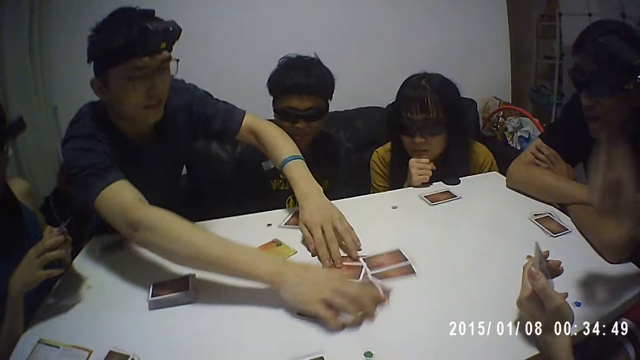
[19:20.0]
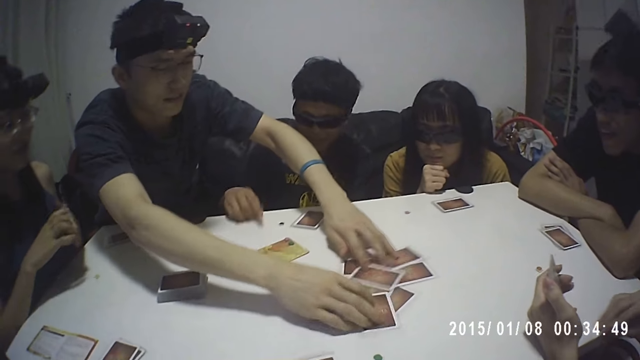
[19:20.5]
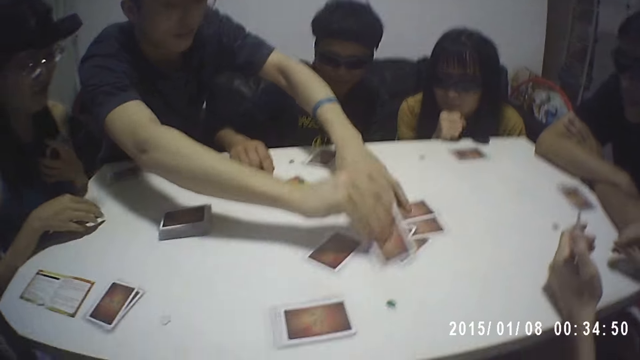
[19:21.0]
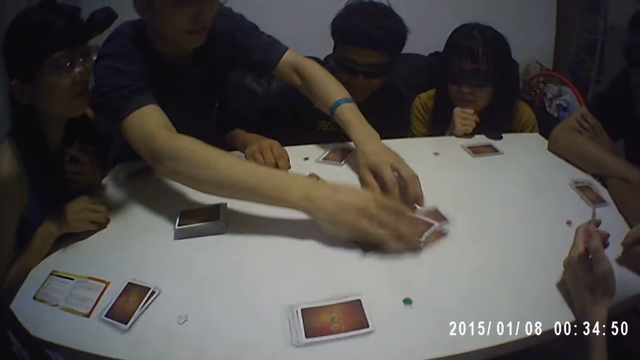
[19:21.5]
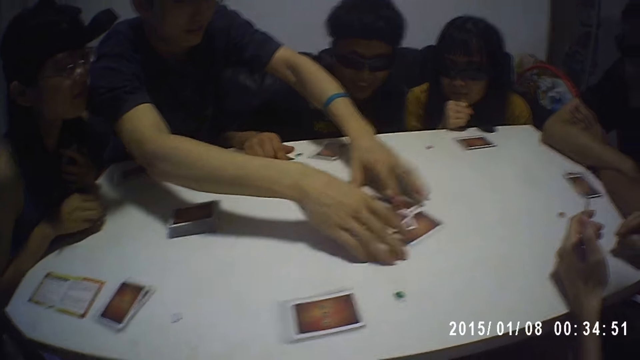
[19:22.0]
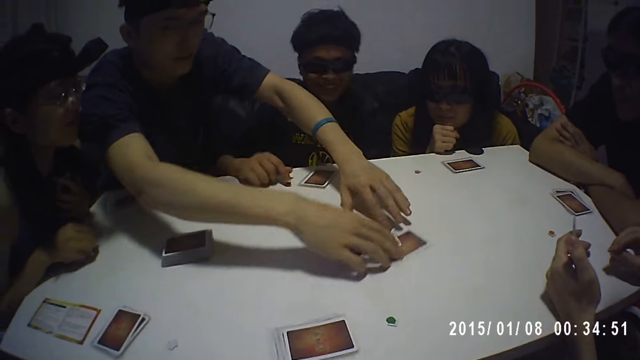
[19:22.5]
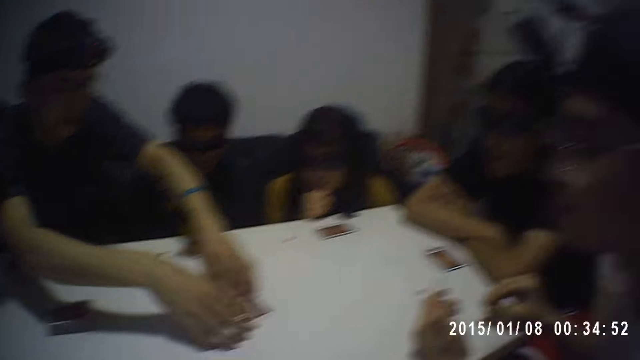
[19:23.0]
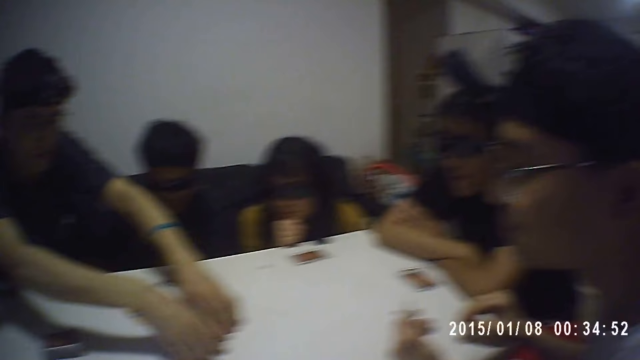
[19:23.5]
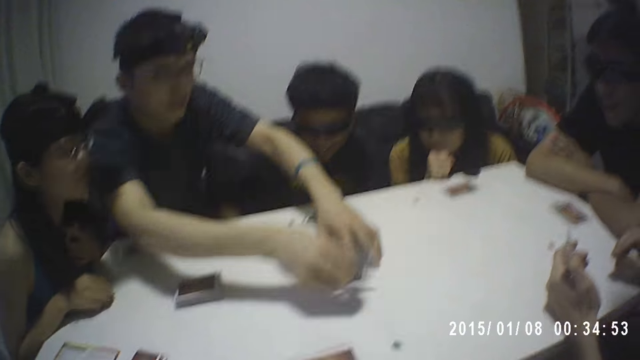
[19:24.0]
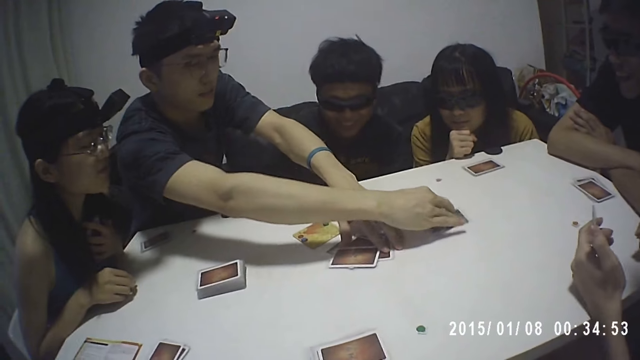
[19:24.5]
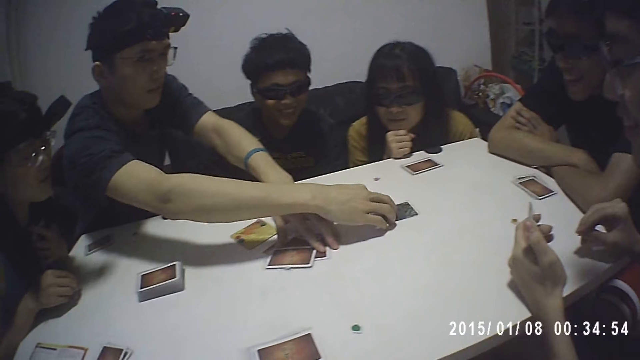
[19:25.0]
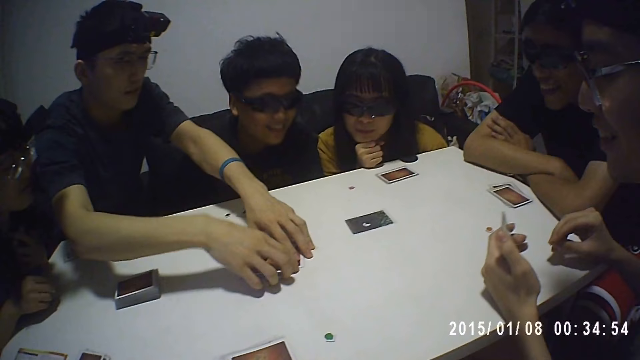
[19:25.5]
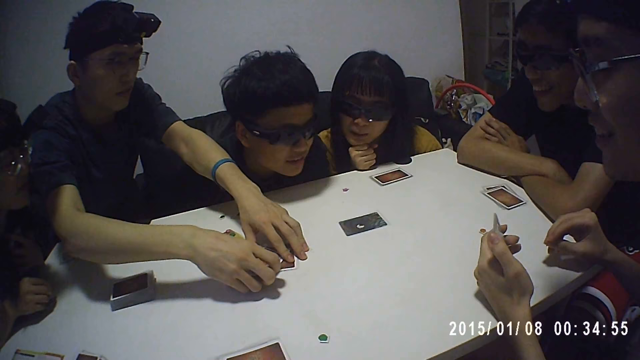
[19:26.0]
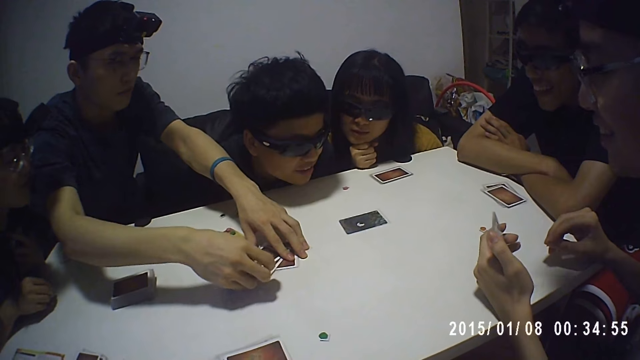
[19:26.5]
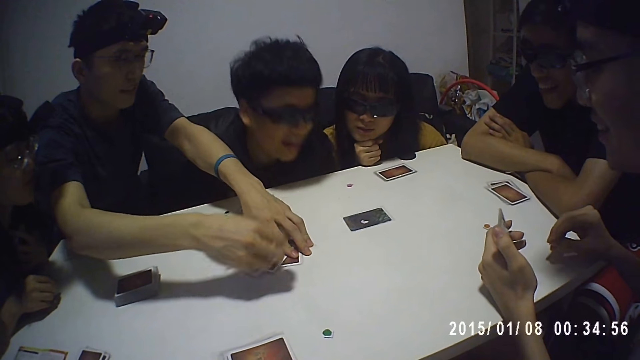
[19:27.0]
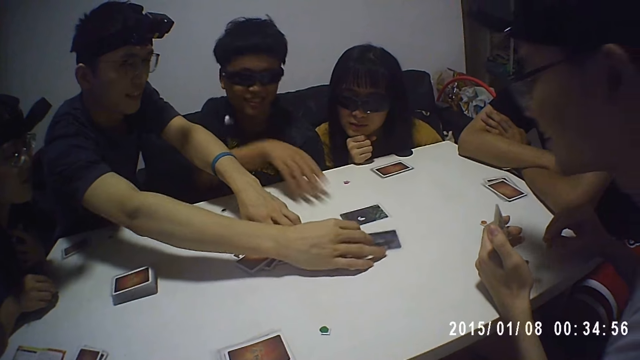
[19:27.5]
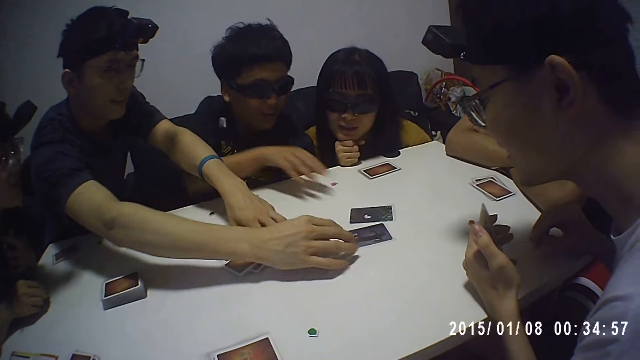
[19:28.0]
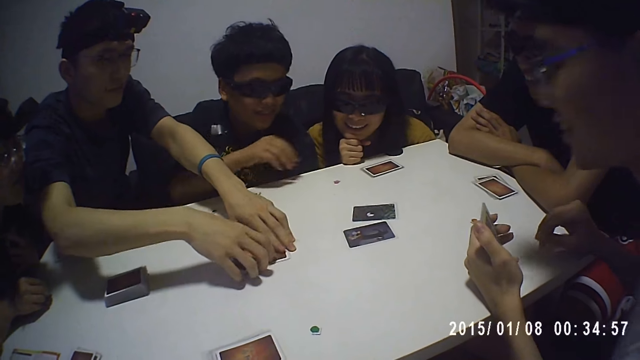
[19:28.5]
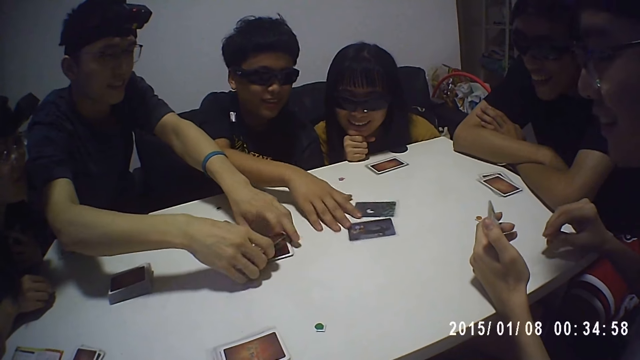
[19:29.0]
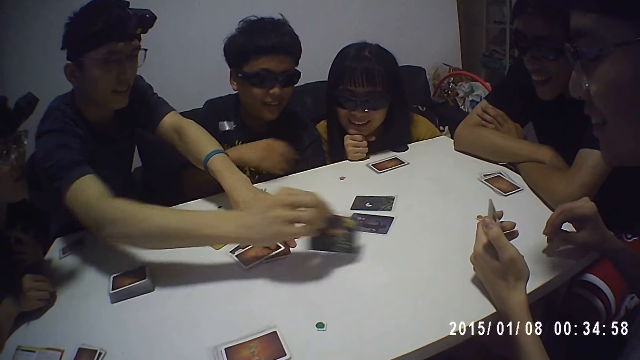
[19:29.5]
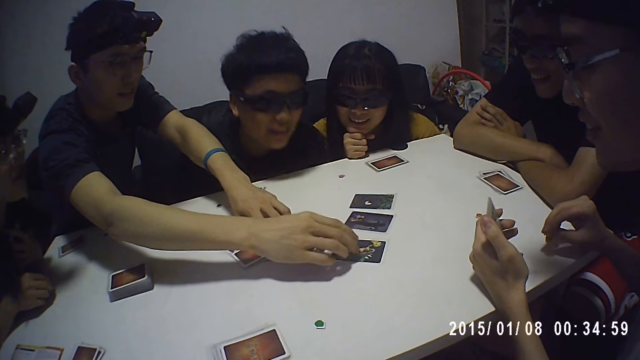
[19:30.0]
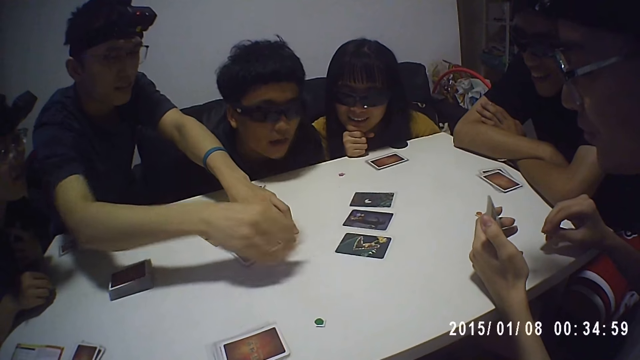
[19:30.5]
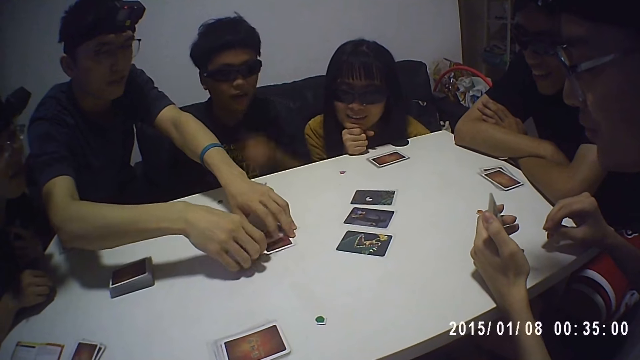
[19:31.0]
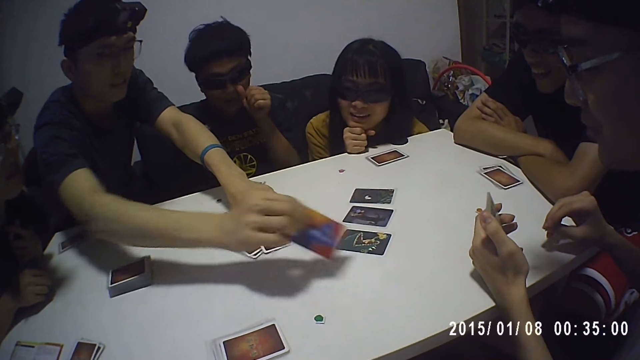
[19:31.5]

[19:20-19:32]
A man points at the board. A person arranges the cards on the table. The camera wearer arranges the cards on the table.

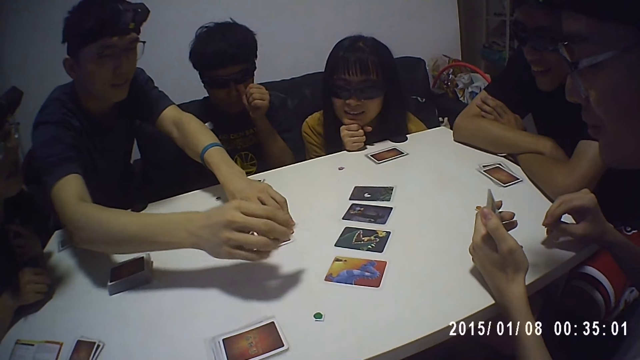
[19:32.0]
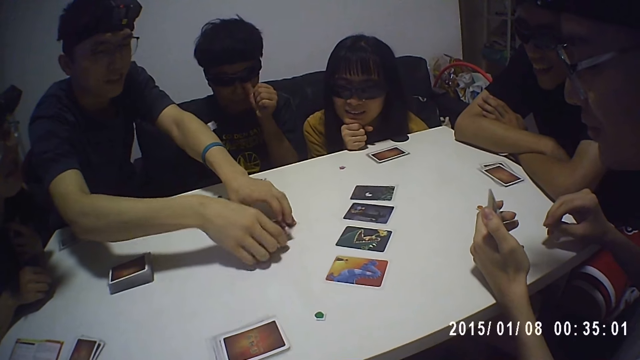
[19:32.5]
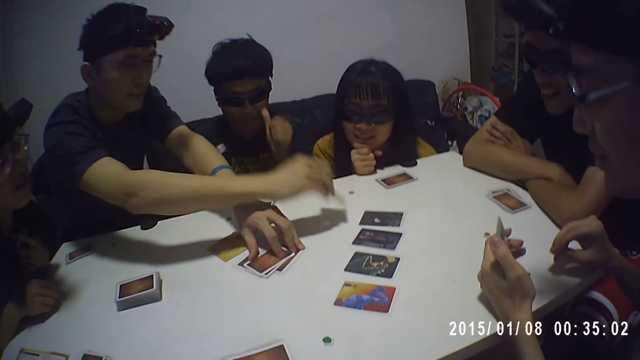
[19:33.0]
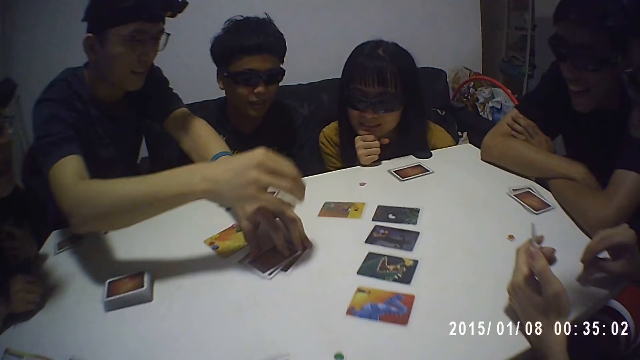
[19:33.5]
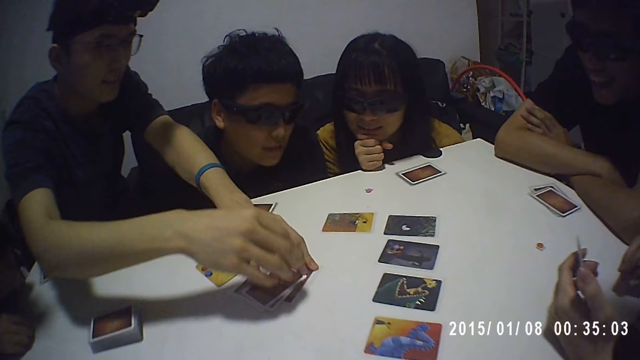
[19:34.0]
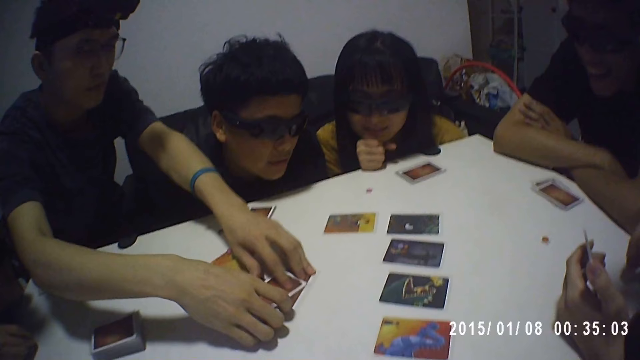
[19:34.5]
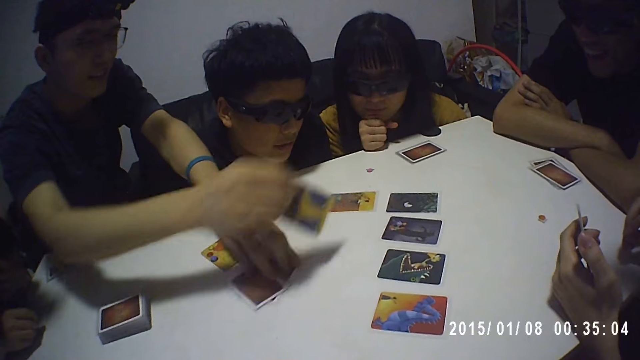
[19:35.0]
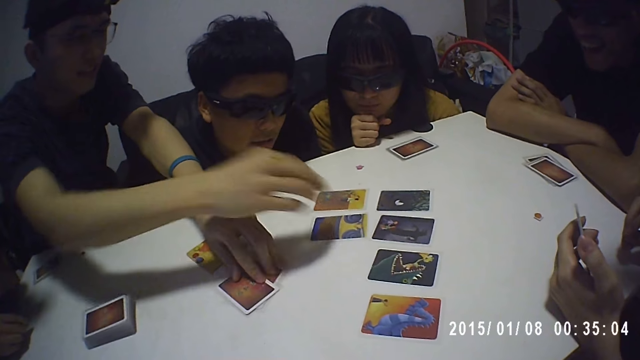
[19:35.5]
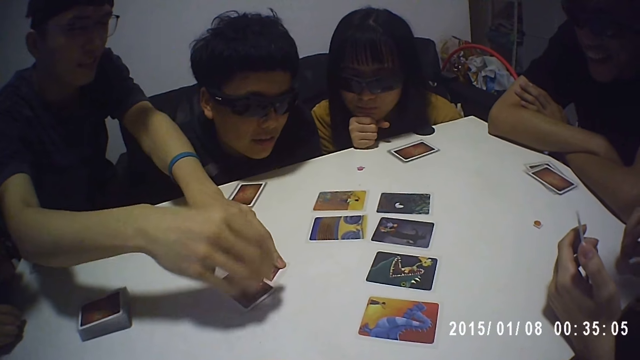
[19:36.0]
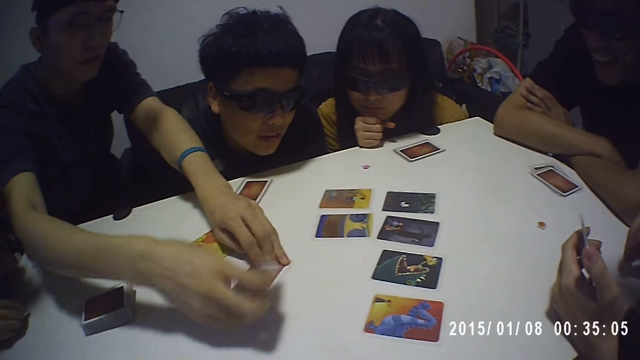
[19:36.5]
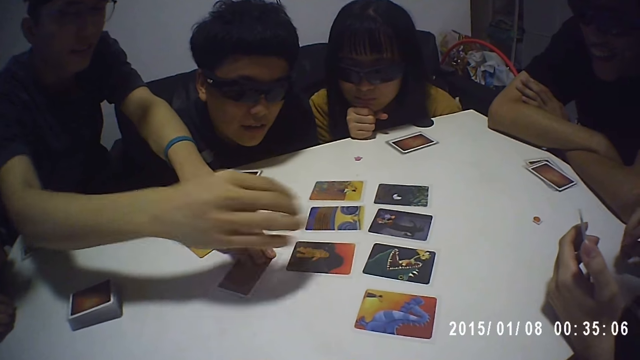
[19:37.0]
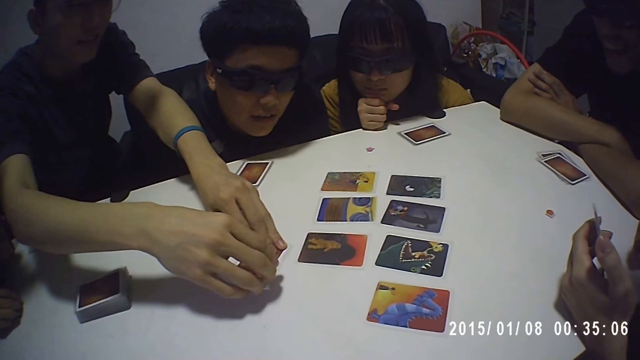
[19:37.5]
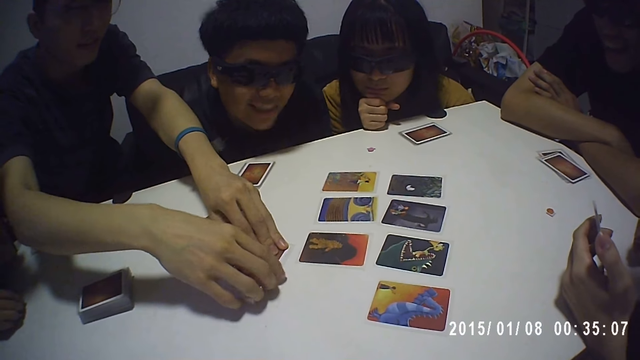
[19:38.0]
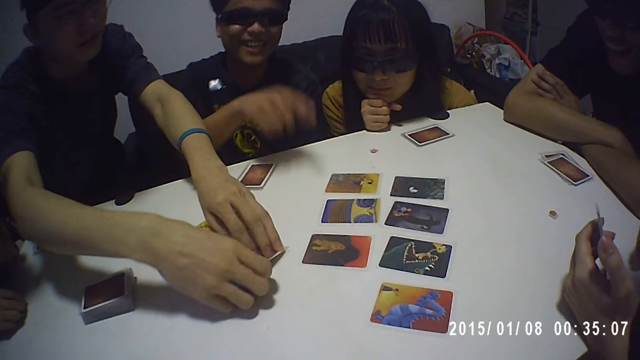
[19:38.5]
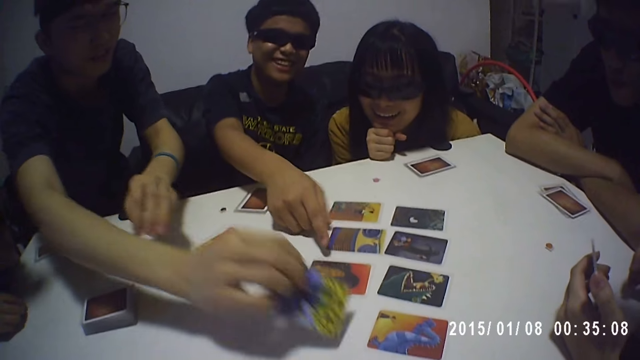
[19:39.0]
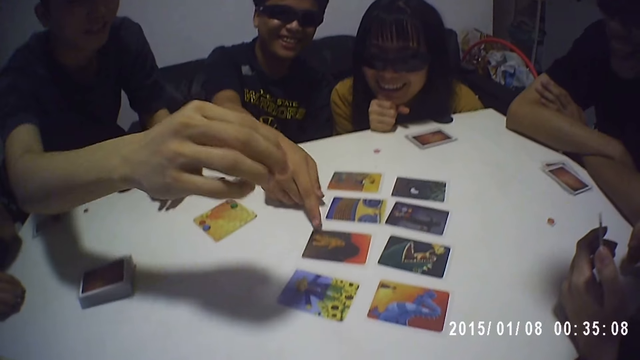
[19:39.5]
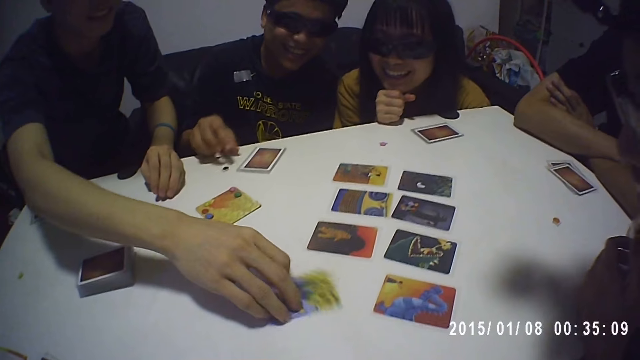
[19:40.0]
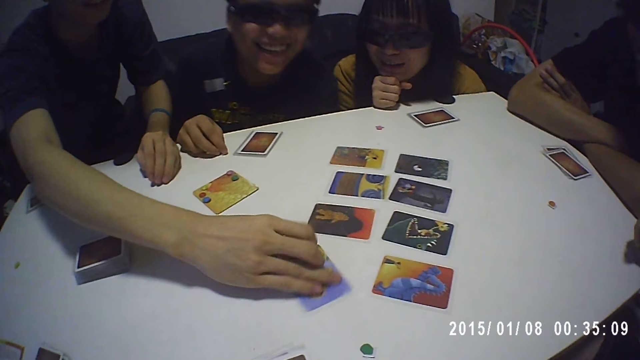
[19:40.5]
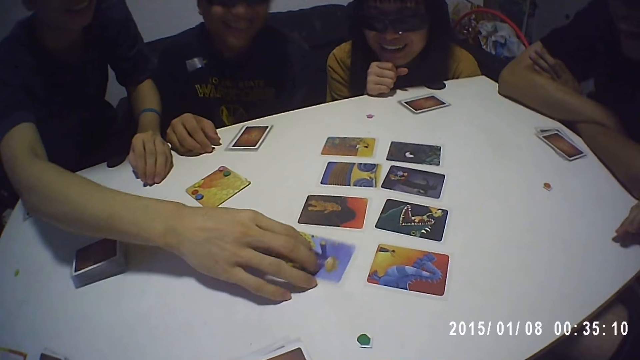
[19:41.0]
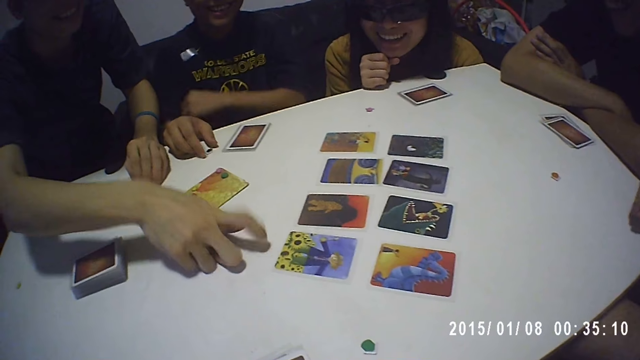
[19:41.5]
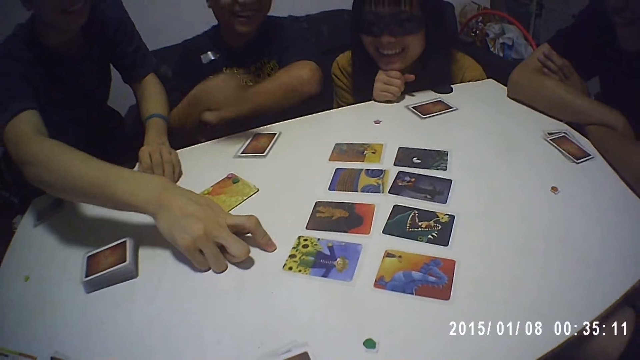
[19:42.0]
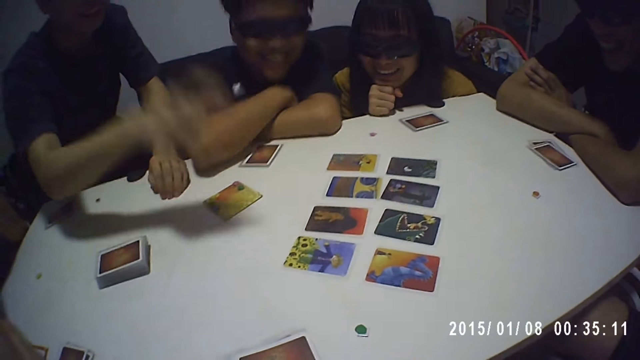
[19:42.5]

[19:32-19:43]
A person turns the card on the table.
